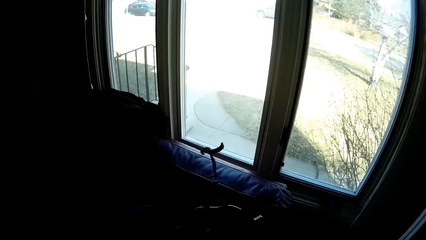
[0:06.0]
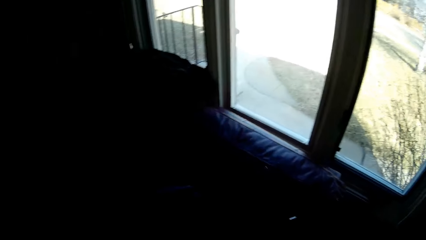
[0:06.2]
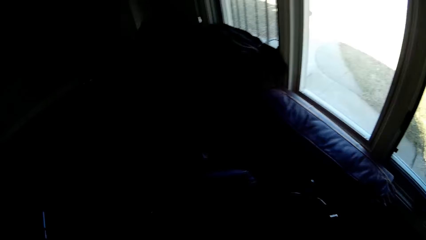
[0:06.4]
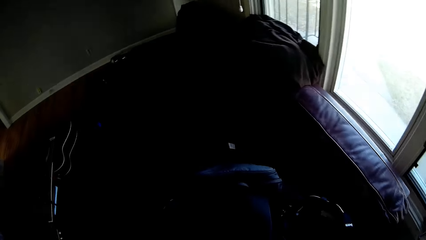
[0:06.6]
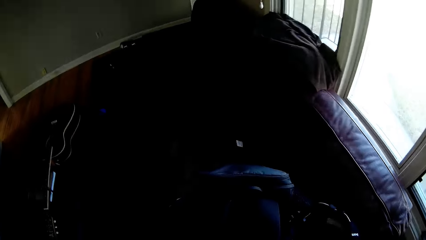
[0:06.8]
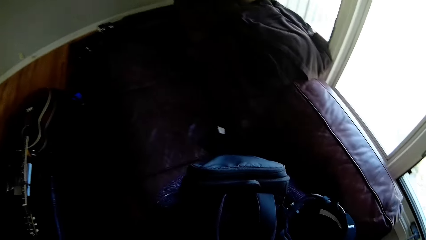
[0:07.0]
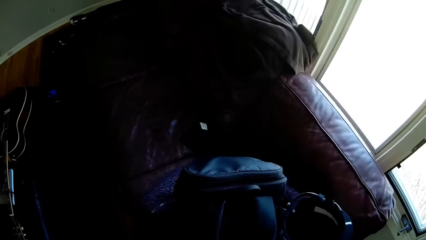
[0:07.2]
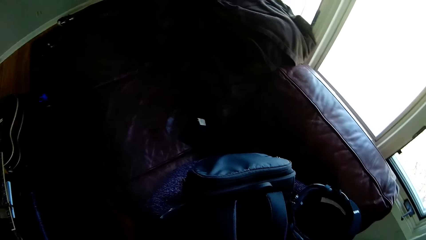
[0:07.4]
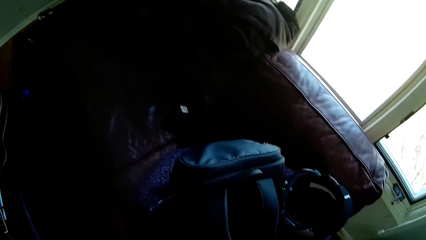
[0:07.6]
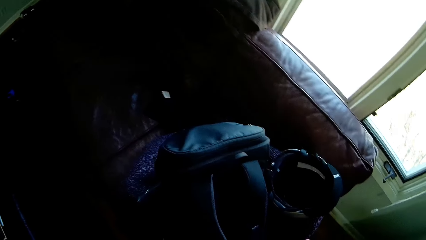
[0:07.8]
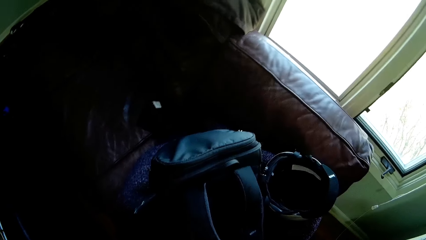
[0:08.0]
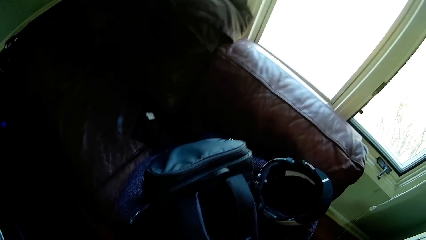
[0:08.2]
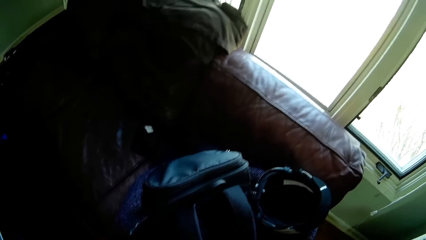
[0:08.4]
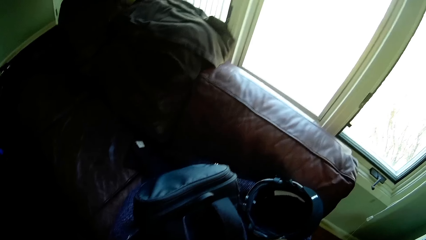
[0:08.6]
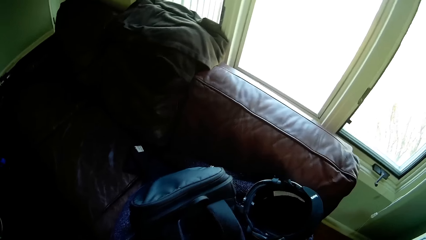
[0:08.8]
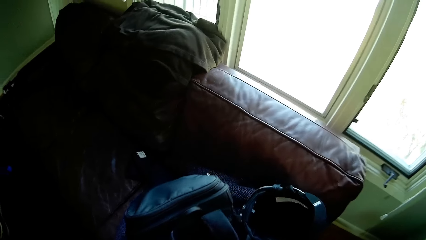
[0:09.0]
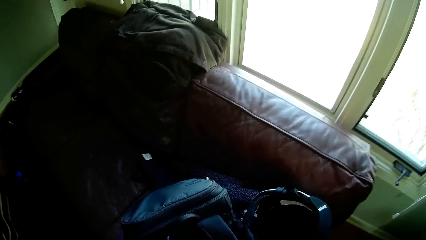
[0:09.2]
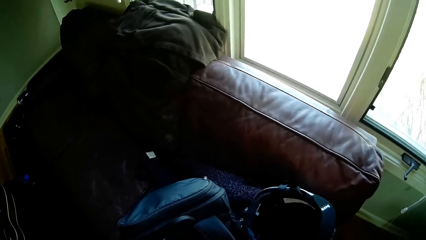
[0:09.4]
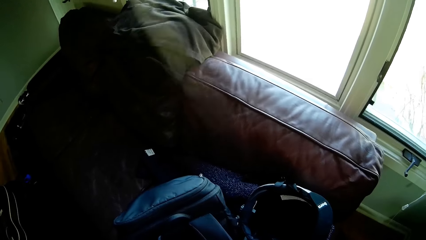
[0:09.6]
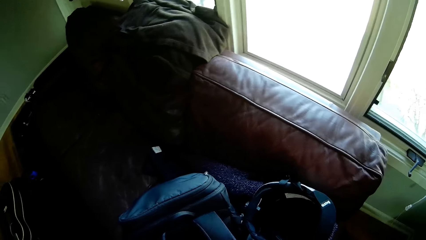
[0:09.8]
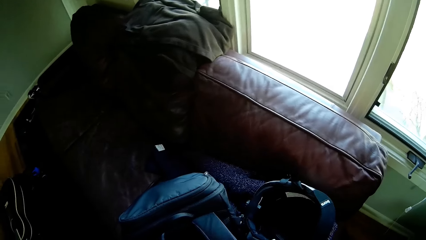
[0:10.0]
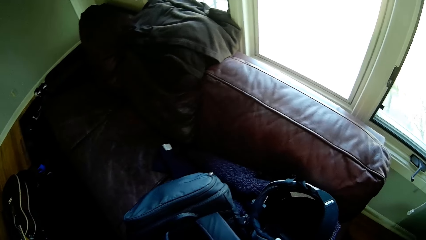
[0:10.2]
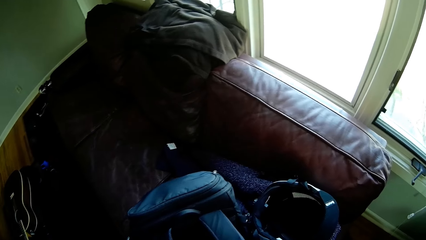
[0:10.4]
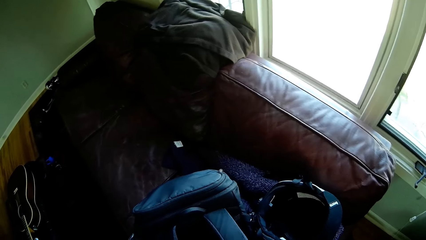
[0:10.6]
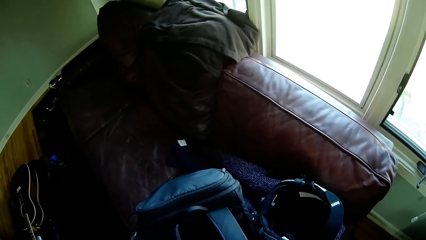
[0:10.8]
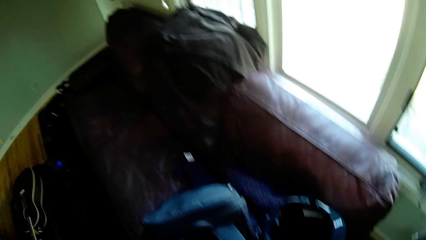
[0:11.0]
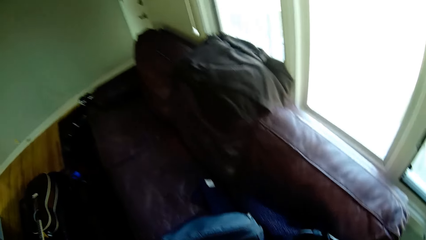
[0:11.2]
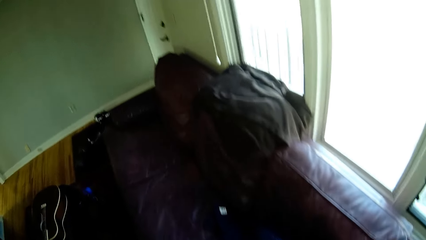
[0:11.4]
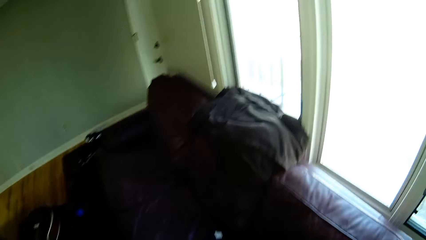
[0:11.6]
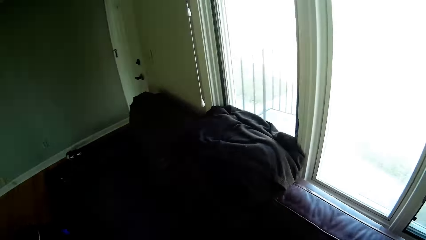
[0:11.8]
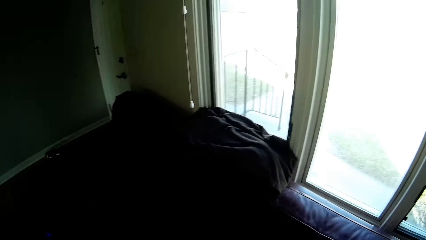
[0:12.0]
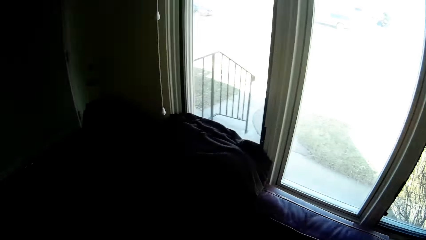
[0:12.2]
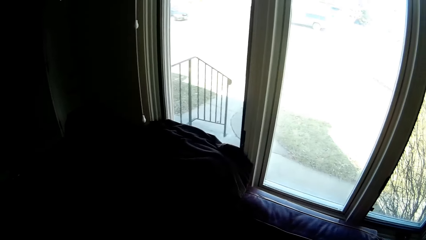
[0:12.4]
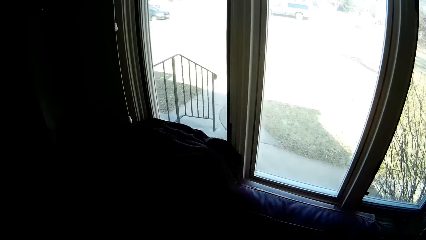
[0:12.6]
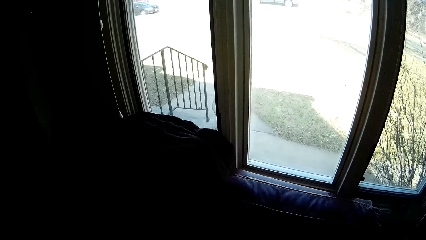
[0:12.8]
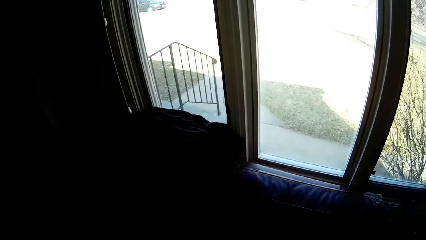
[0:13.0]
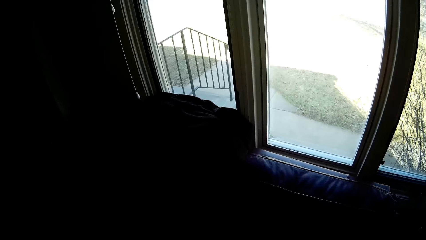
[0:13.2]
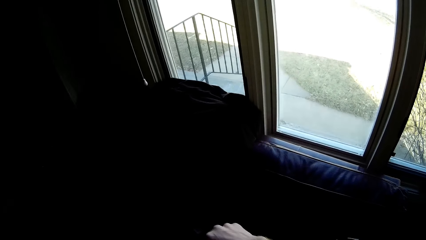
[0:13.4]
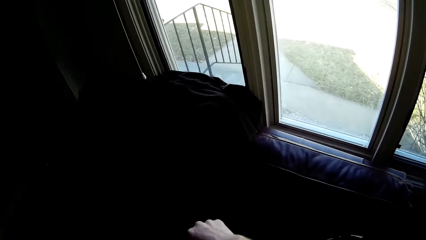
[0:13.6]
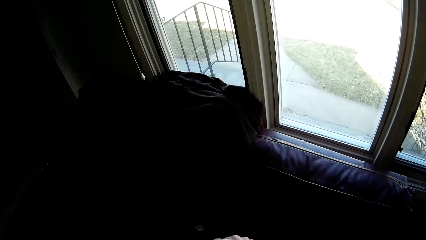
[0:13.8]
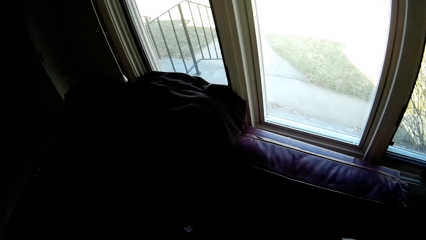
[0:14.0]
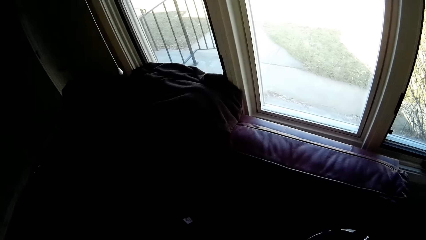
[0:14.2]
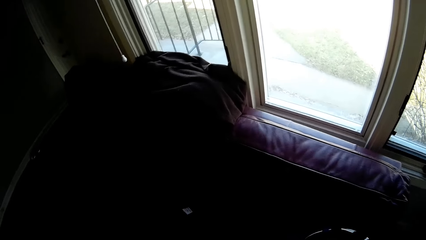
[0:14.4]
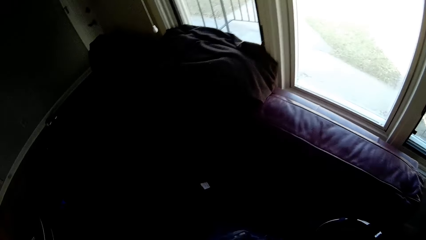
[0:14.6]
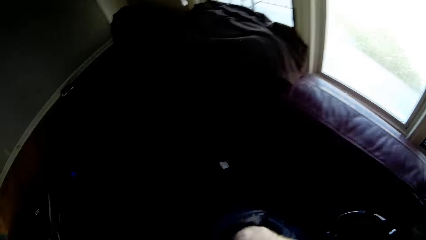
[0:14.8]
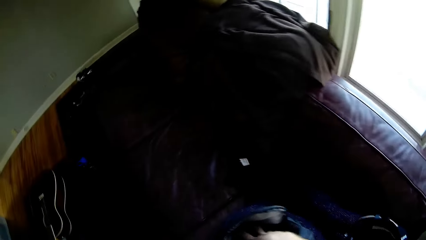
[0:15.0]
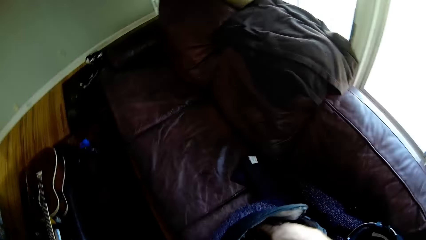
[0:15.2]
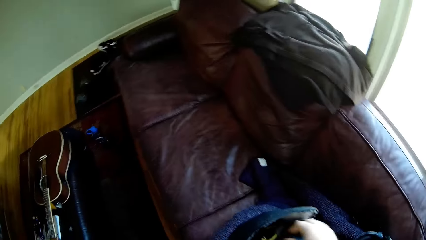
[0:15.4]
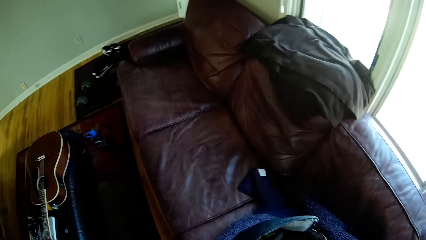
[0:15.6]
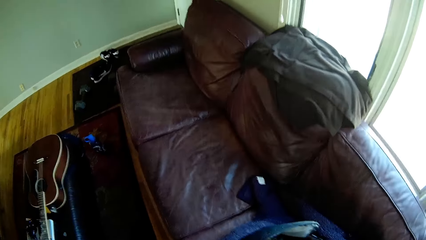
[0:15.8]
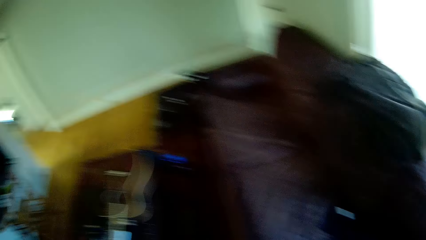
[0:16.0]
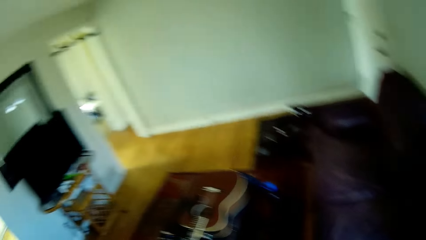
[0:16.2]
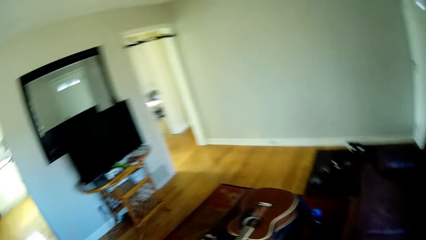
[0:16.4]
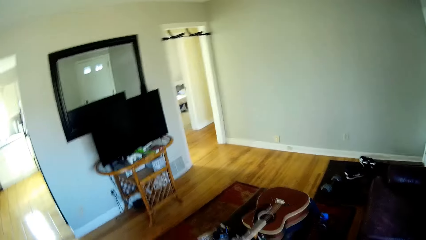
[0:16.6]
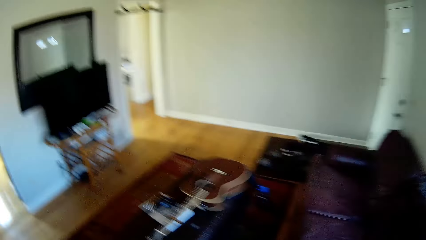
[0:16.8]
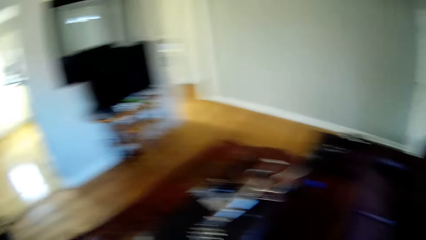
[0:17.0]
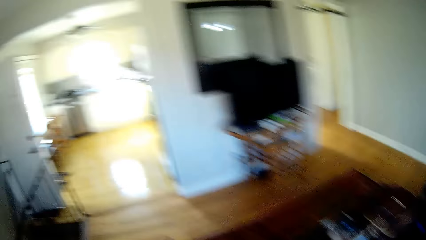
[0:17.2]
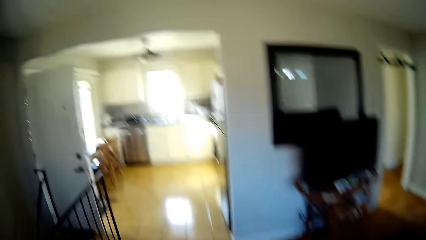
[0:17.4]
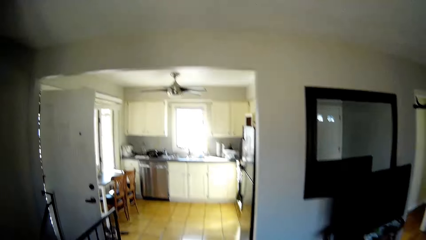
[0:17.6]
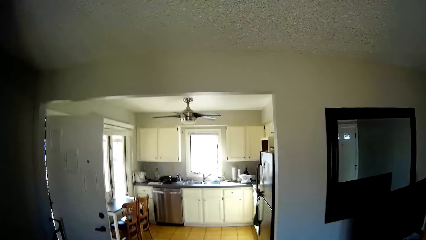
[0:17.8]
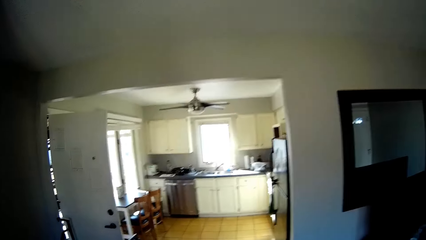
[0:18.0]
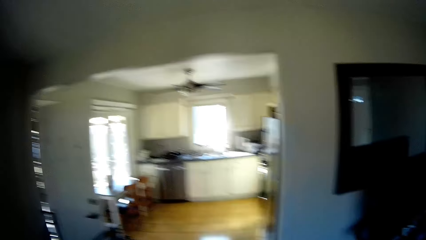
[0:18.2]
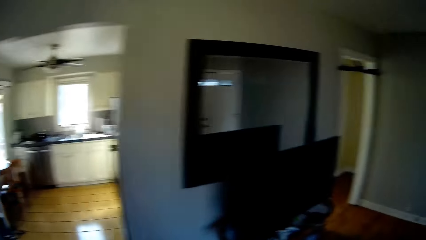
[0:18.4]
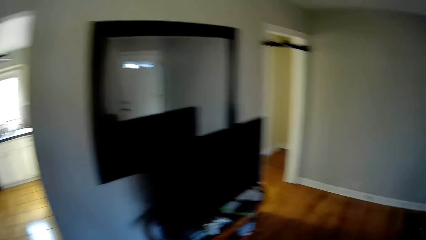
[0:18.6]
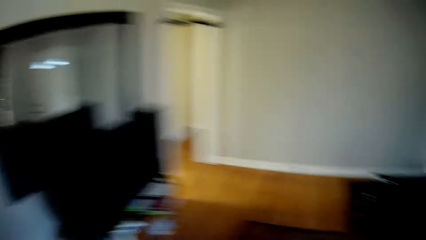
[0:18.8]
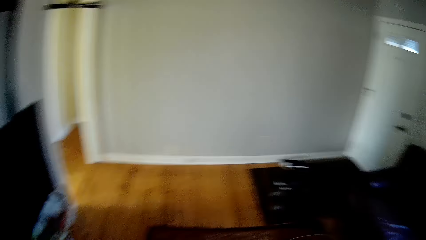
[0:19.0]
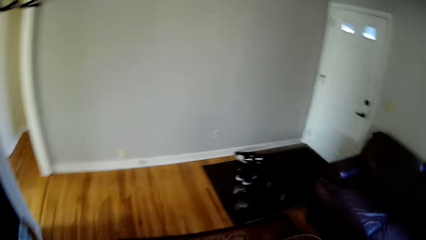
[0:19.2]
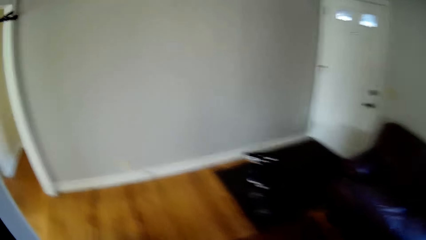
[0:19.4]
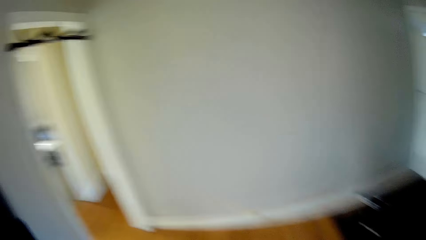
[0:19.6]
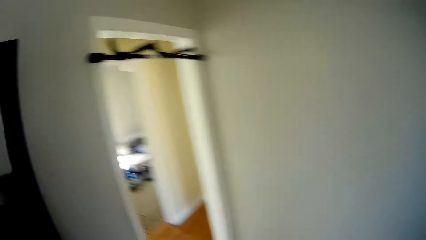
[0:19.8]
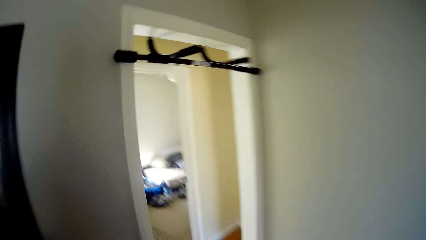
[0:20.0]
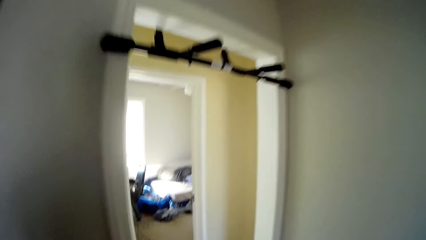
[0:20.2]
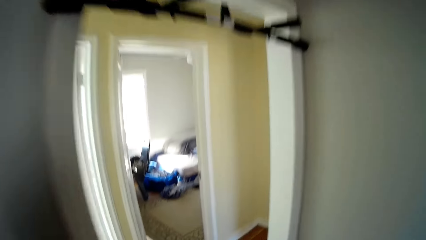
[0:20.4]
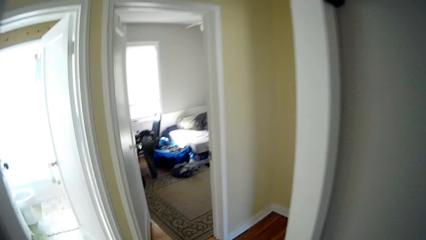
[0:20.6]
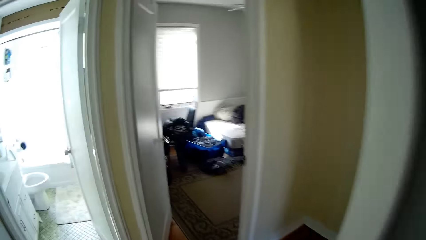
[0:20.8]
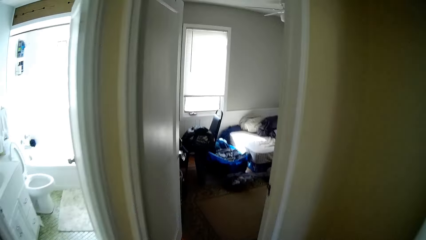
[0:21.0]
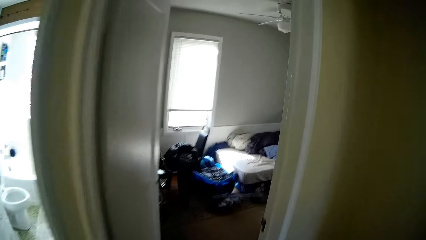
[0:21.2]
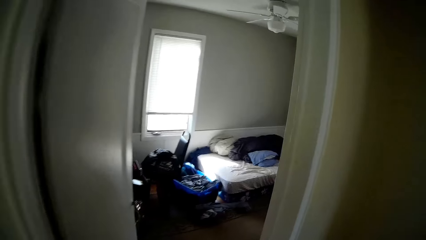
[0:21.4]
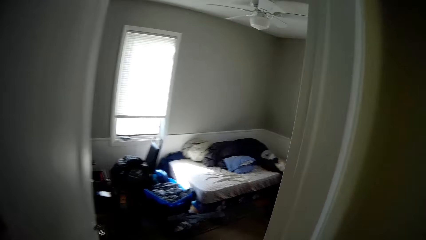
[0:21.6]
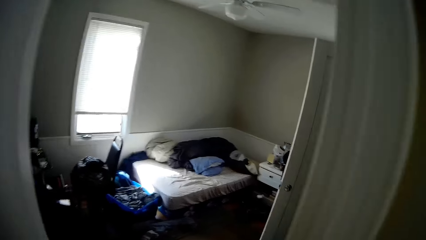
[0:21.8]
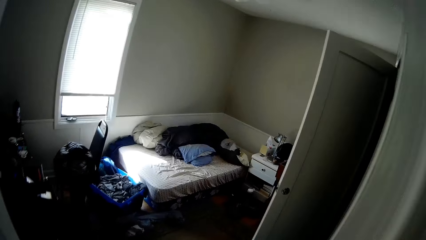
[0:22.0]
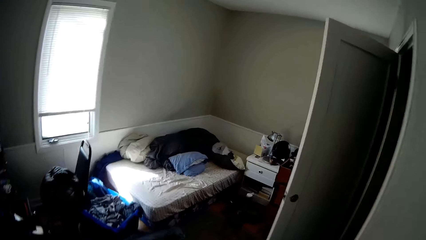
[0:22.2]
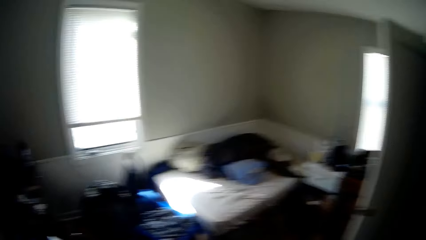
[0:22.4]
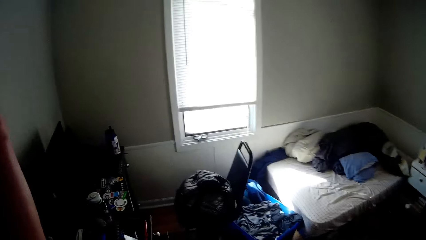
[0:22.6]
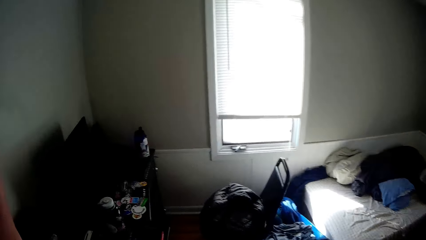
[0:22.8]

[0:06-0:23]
The camera wearer throws a cable. They touch the bag. They walk into the bedroom.
